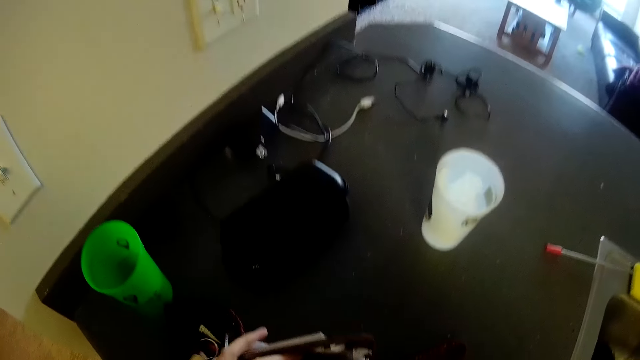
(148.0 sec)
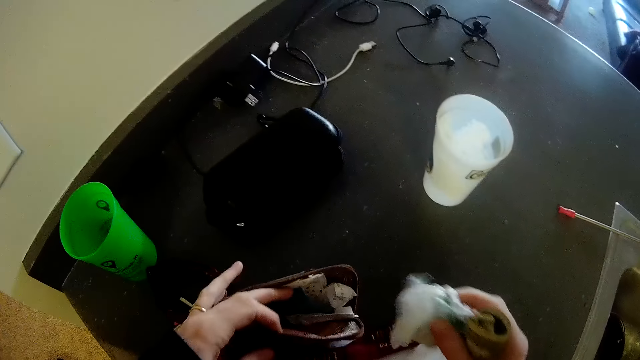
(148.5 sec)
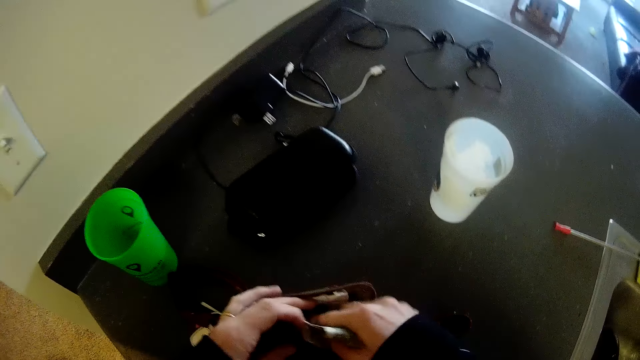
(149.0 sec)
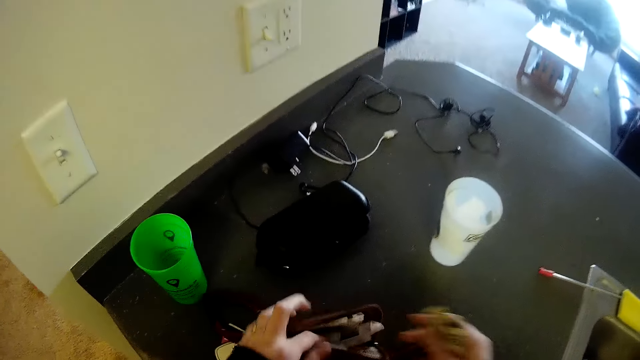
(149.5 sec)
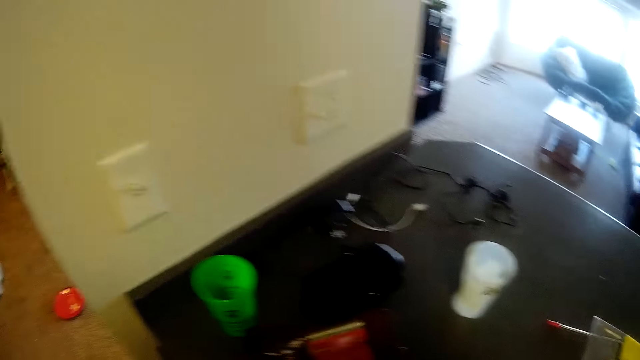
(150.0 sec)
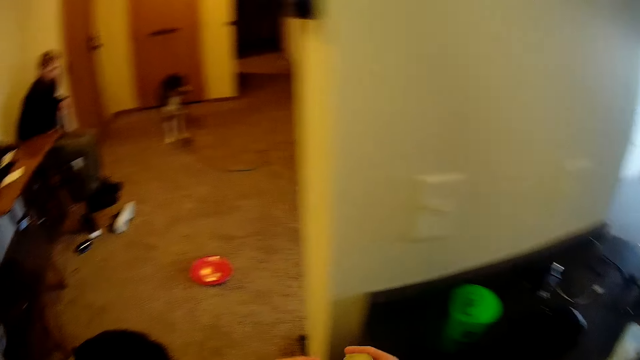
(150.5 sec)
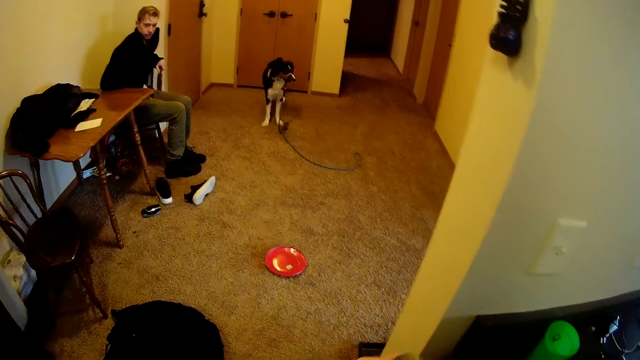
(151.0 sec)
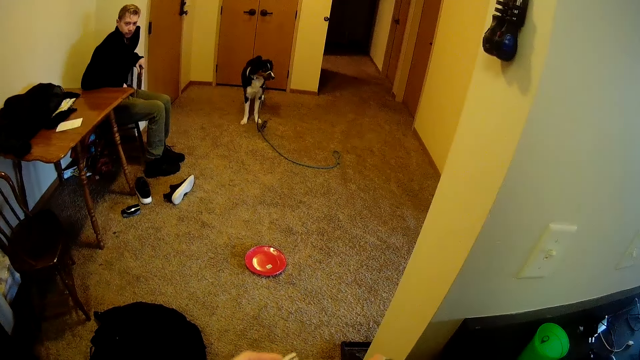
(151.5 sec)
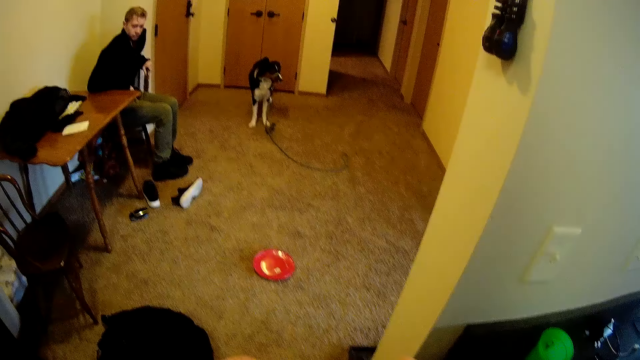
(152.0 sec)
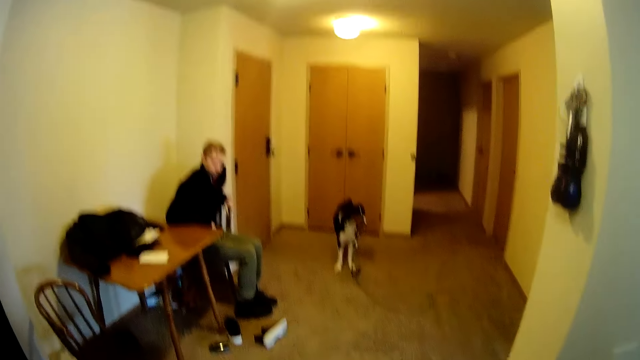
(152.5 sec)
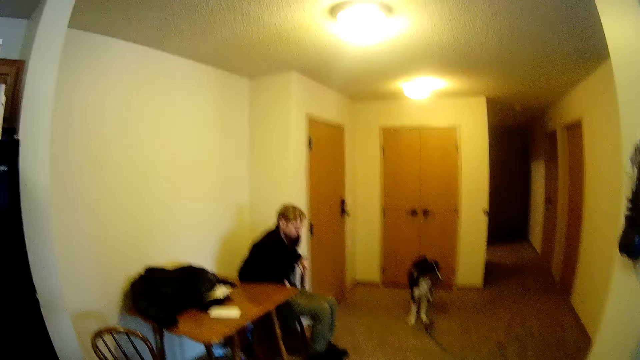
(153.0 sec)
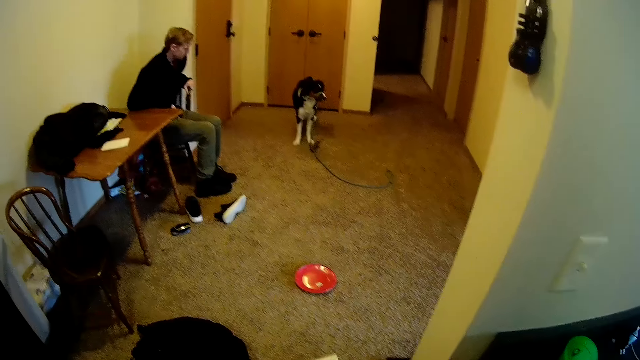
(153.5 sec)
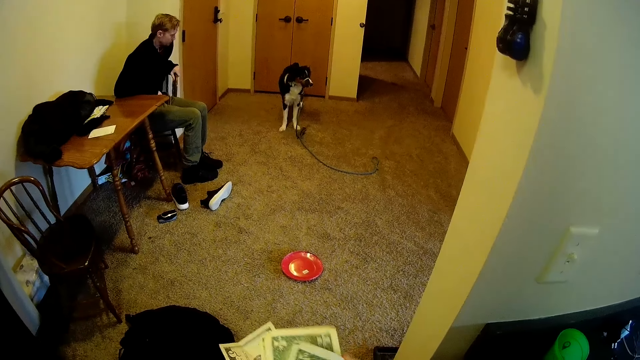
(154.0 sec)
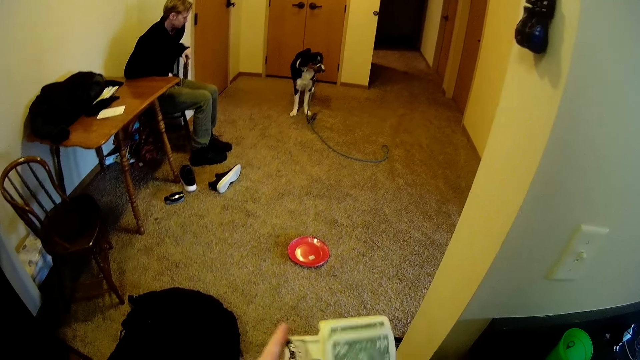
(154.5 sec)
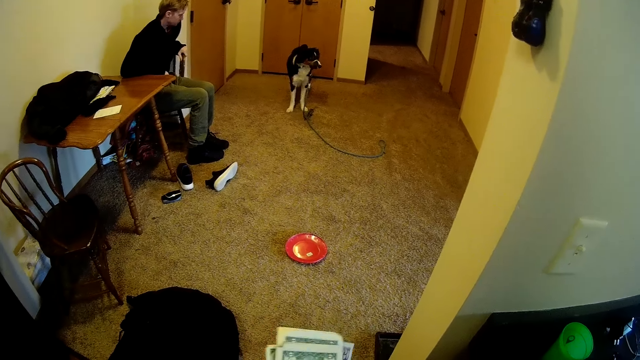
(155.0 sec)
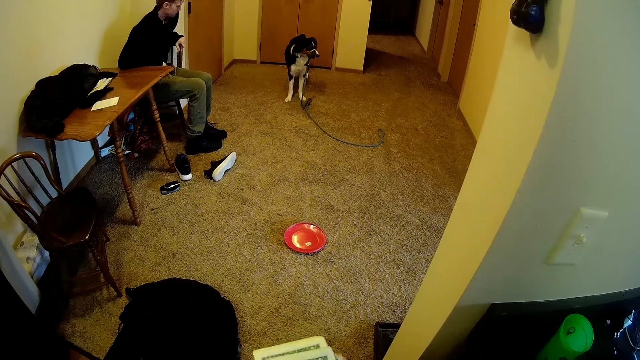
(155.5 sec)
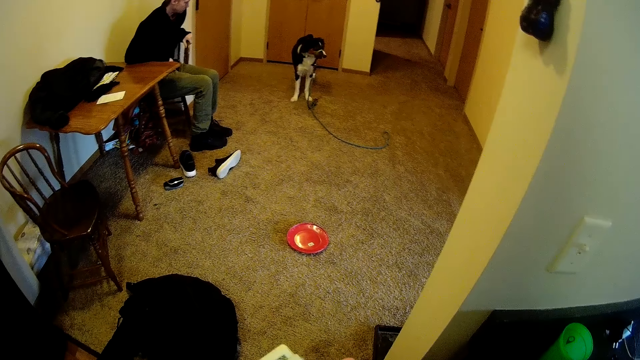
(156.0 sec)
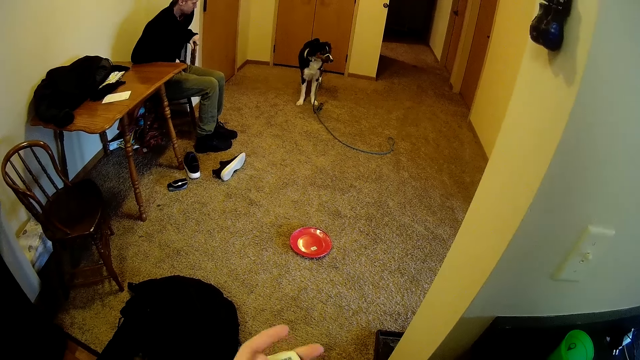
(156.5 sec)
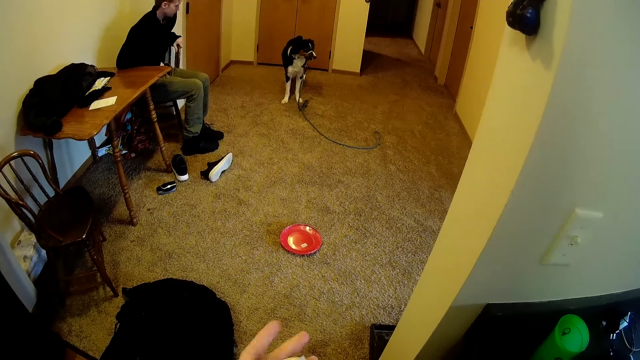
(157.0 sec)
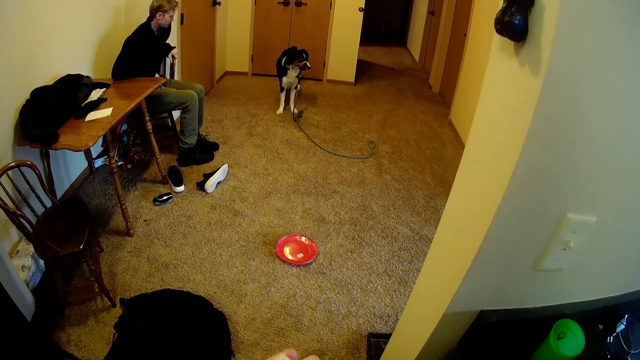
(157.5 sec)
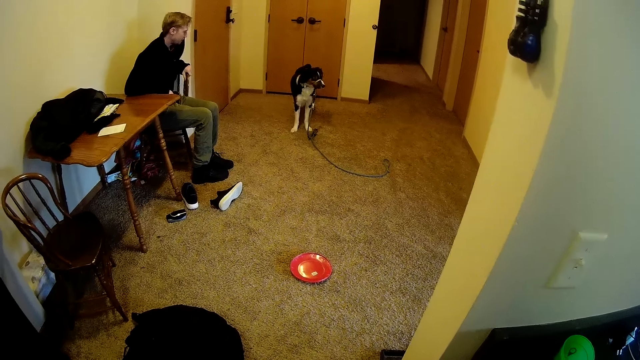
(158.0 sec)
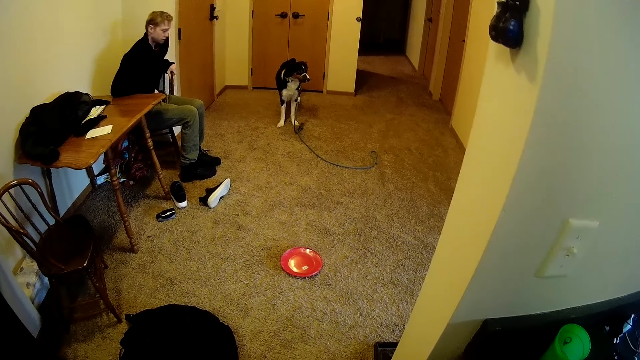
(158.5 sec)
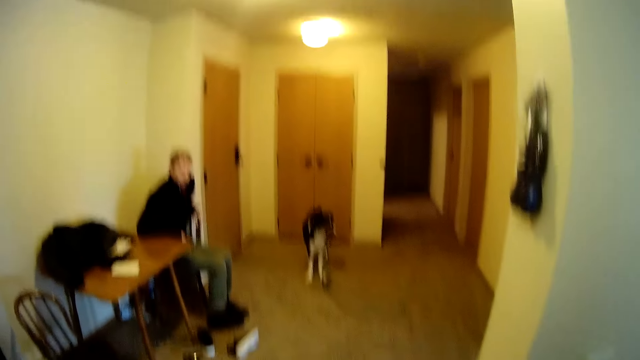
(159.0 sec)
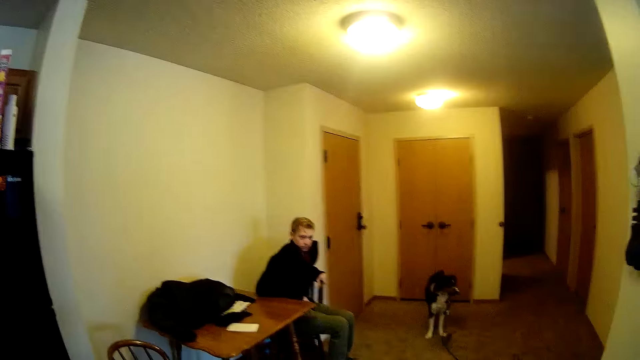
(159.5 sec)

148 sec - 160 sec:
The camera wearer holds the bag on a table, opens the bag, and puts the money in the bag. They stare around the house and look at a man. They arrange the money.

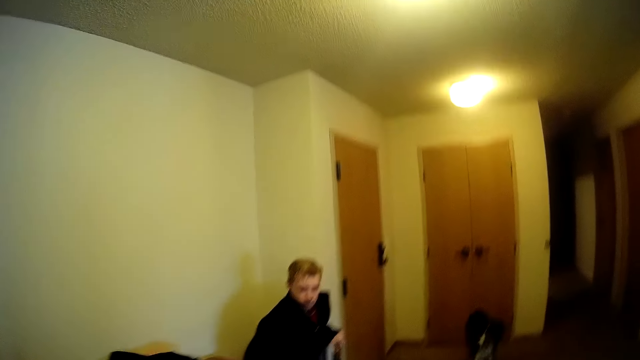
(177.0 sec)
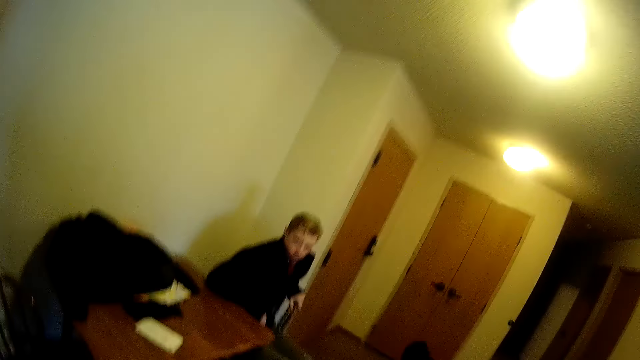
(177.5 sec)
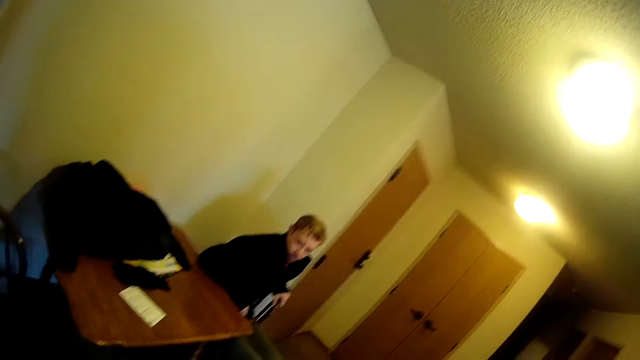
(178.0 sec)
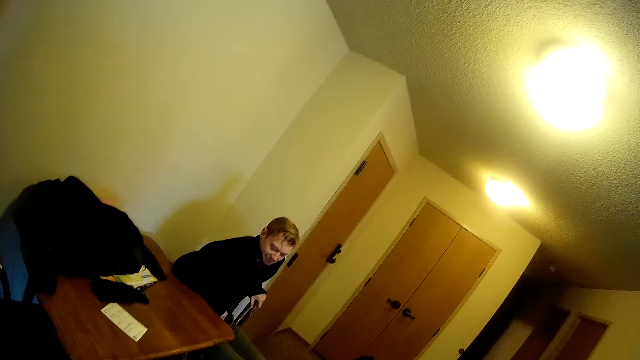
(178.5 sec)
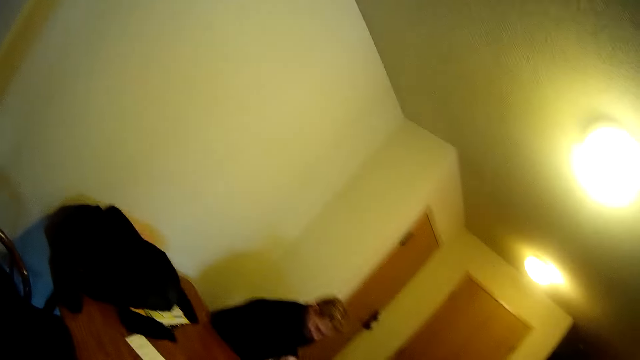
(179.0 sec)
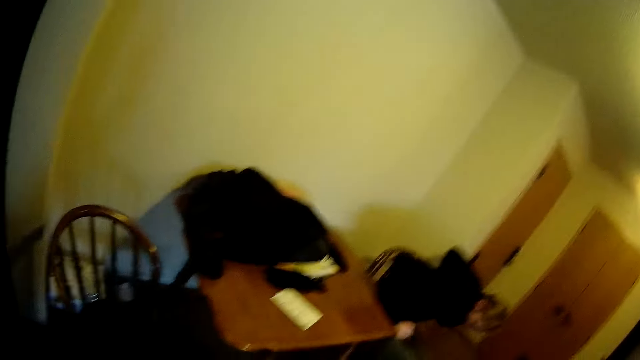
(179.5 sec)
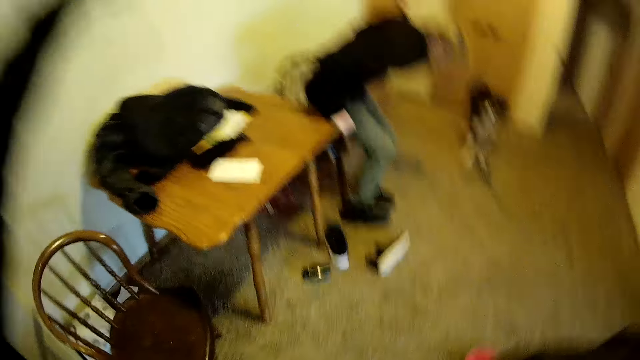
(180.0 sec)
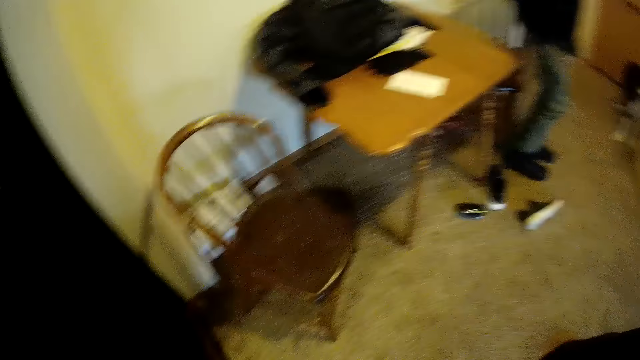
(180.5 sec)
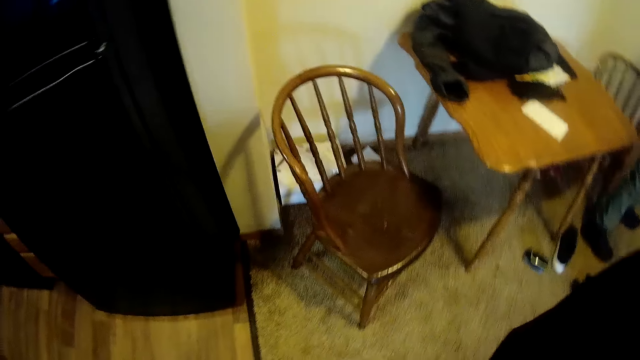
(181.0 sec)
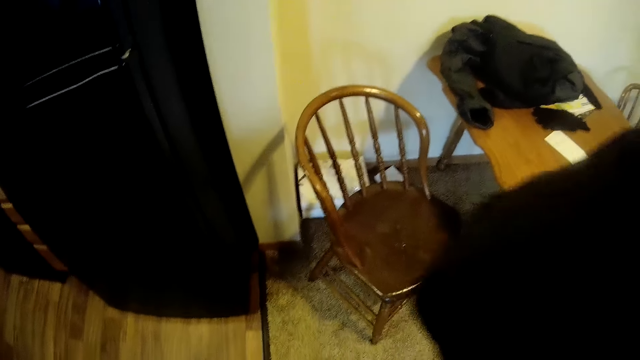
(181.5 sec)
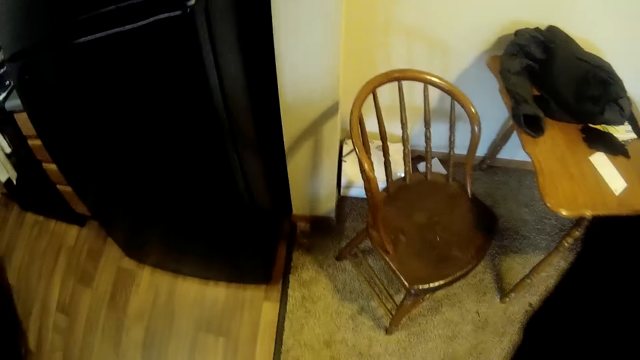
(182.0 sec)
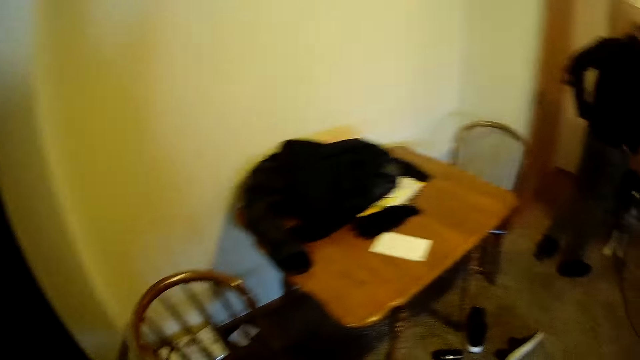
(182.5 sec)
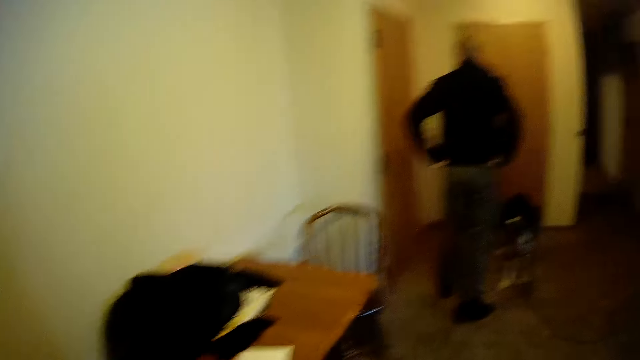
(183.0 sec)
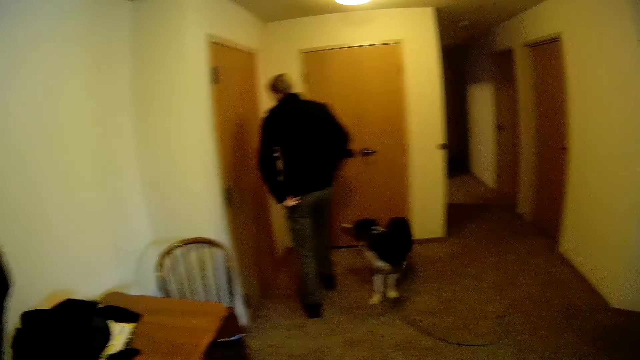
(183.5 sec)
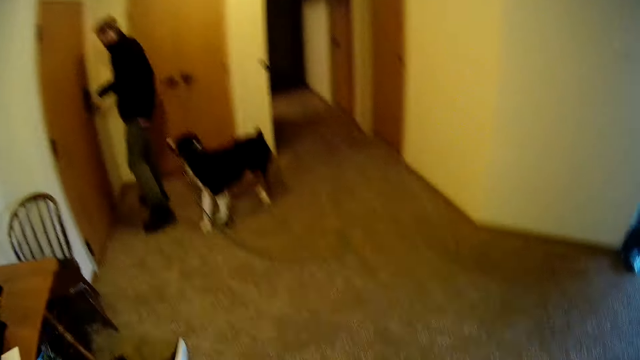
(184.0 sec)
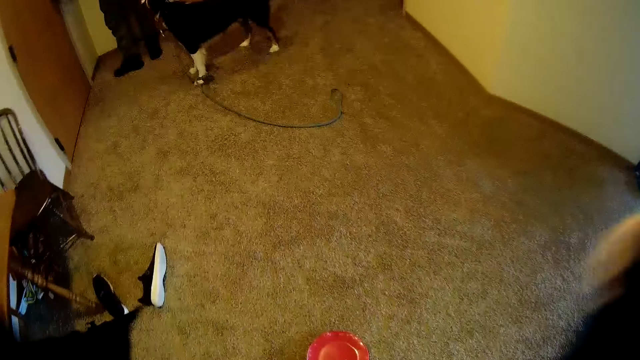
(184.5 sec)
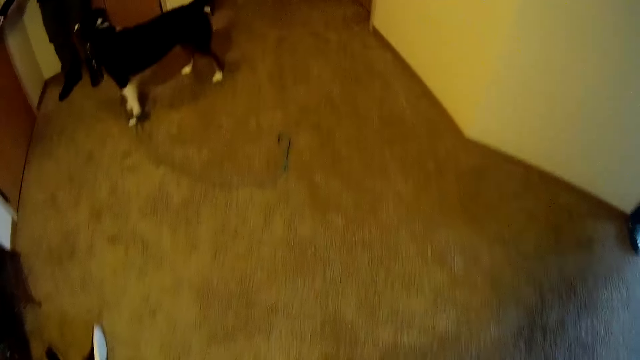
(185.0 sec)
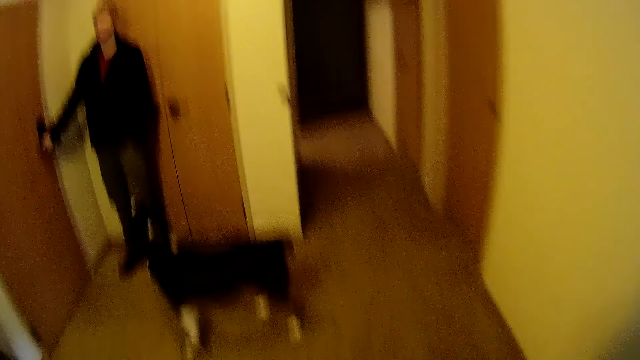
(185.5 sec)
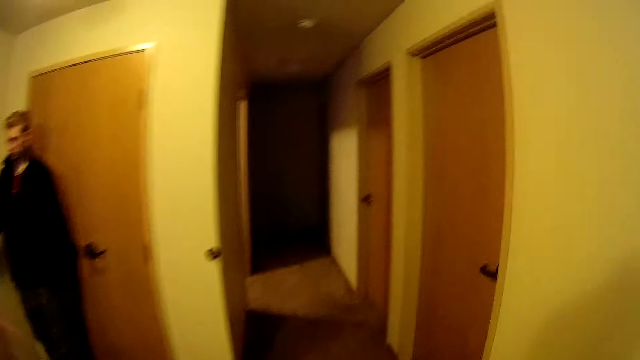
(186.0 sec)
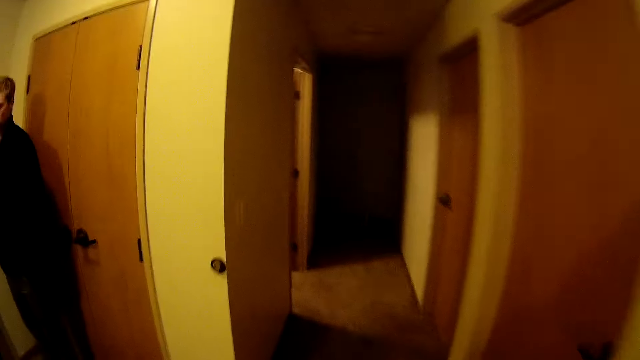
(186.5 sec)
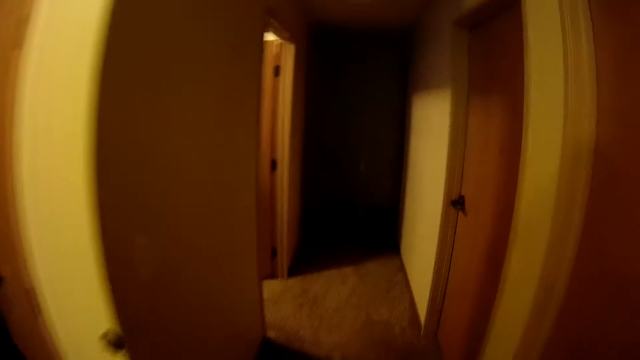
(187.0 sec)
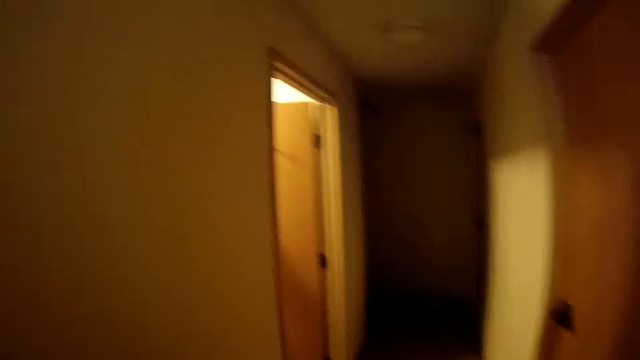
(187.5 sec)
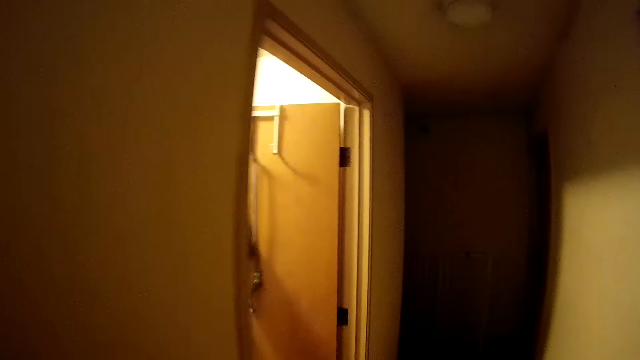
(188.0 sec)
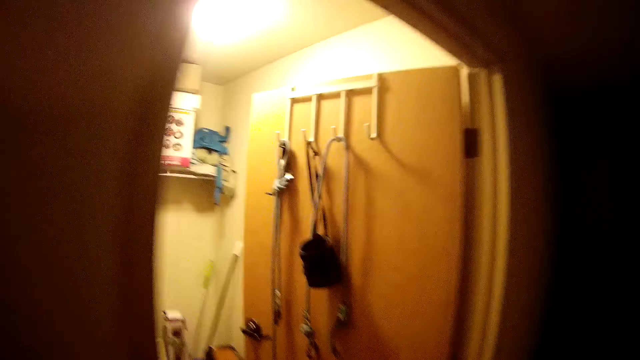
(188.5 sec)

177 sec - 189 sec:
The camera wearer looks at a man. They wear the jacket. The man stands up on the floor. The man walks around the house to the door. The camera wearer walks around the house. They wear the jacket. They walk forward.
